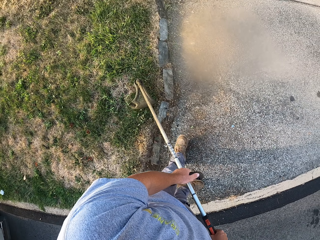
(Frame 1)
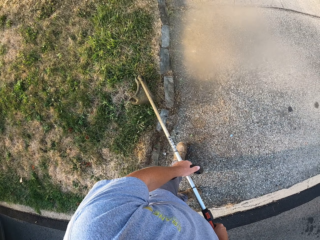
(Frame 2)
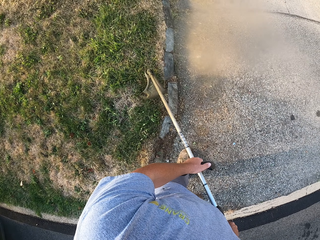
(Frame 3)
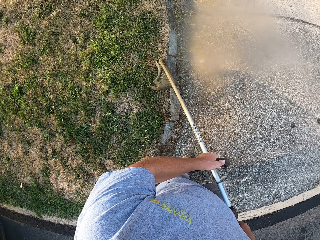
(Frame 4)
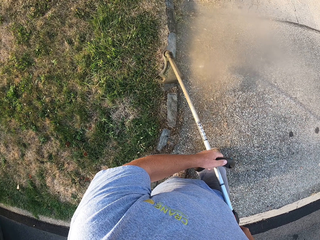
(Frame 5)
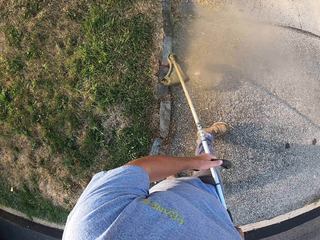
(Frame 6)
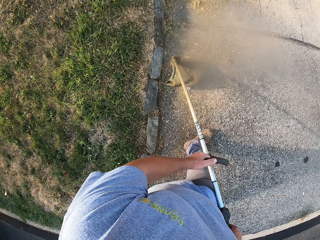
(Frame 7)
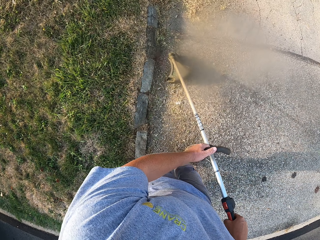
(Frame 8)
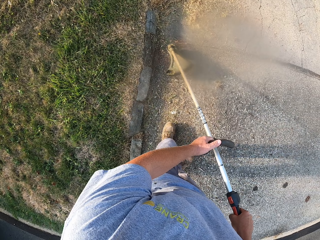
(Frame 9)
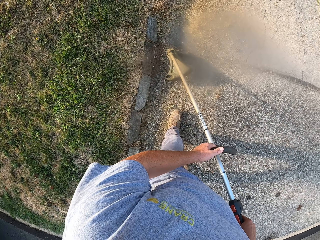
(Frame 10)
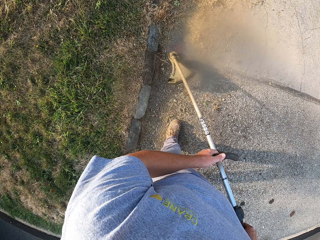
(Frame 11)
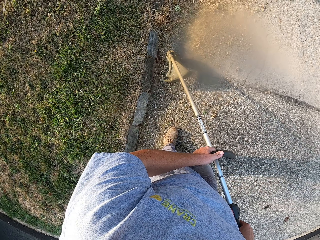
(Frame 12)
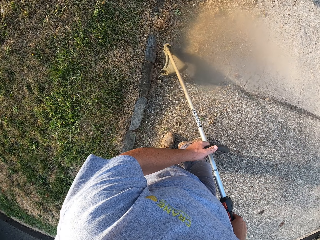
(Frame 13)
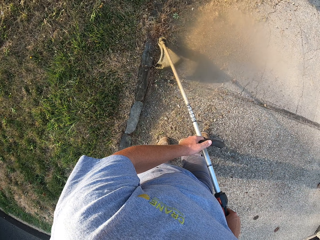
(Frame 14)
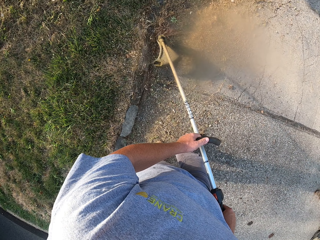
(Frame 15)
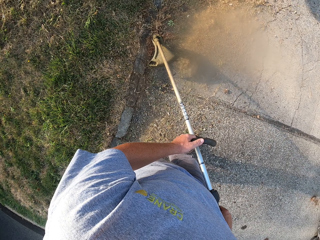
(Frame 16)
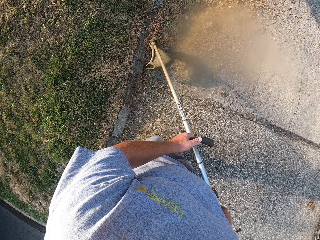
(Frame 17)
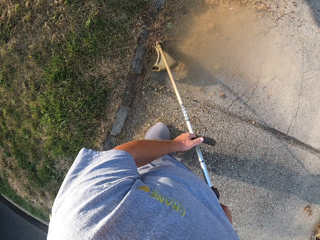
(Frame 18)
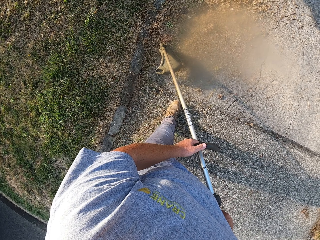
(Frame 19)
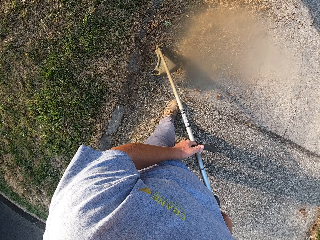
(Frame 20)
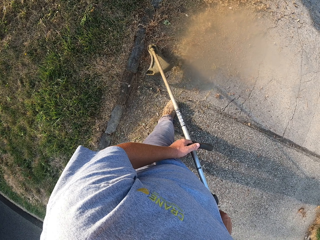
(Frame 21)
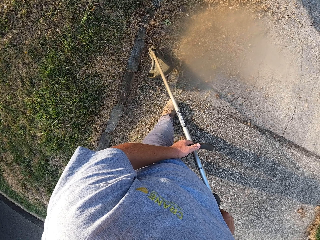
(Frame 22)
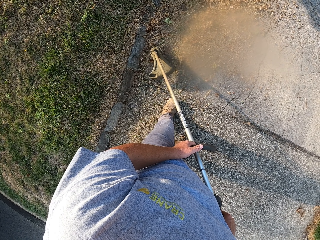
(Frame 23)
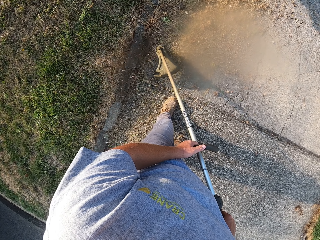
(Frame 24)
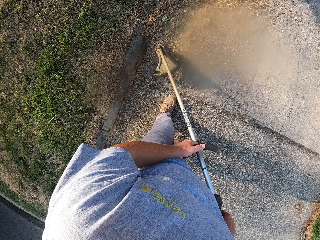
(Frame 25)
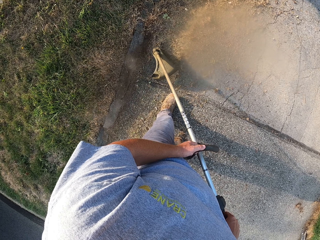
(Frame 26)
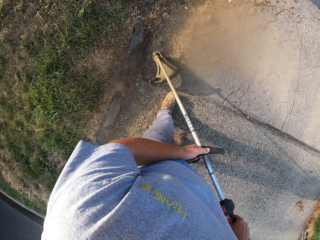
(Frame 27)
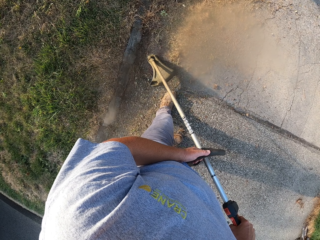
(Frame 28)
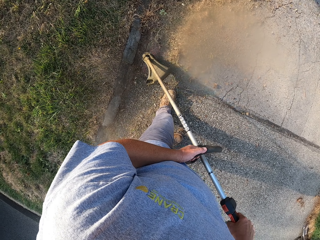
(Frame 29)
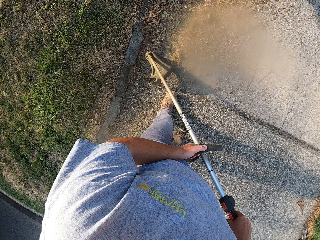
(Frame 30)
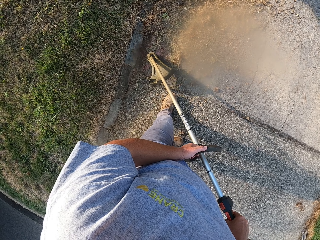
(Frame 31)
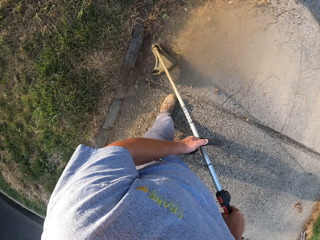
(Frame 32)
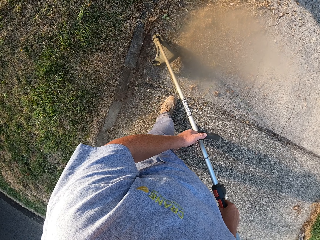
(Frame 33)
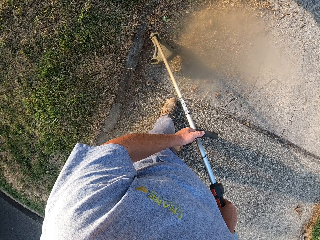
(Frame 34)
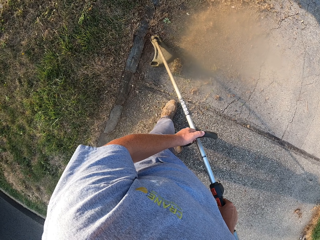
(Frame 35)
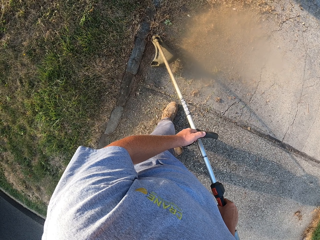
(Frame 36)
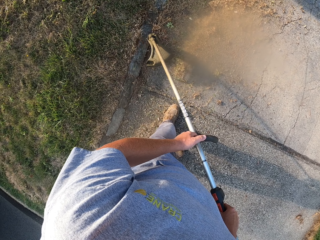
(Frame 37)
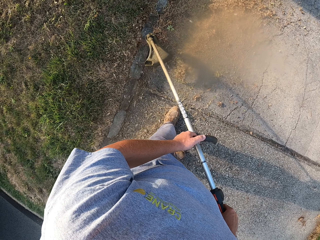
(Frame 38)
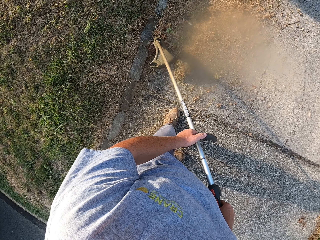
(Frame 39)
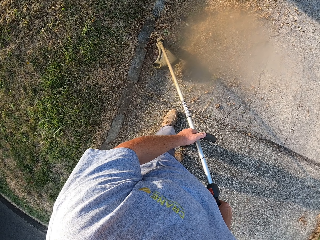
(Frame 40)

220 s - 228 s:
The camera wearer walks on the foot path. They trim the grass with the grass trimmer.

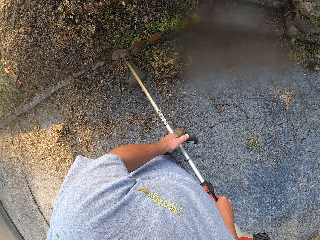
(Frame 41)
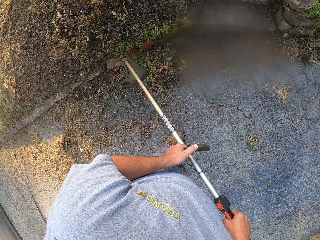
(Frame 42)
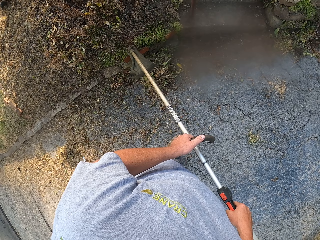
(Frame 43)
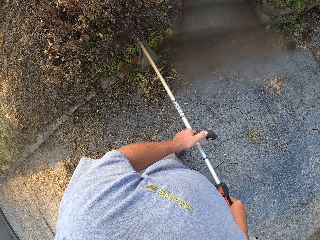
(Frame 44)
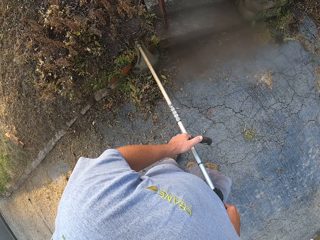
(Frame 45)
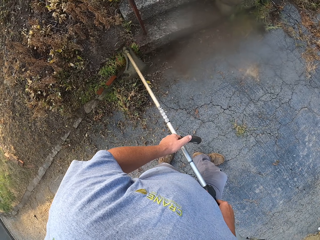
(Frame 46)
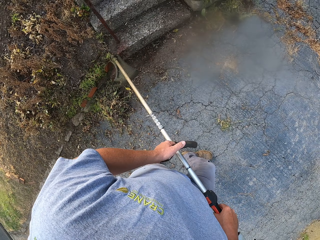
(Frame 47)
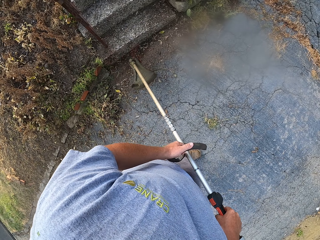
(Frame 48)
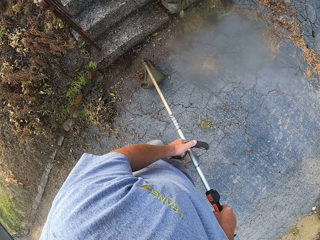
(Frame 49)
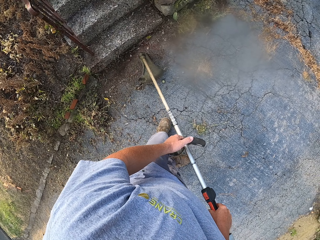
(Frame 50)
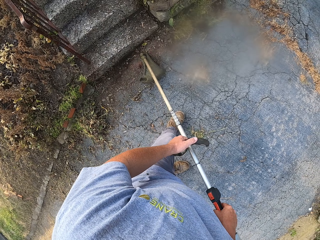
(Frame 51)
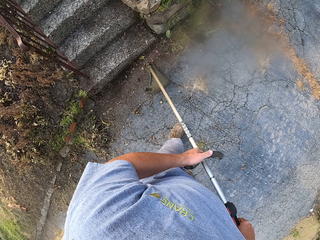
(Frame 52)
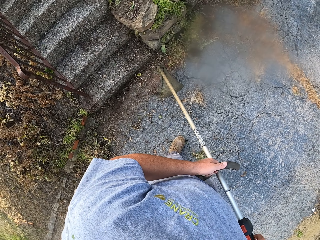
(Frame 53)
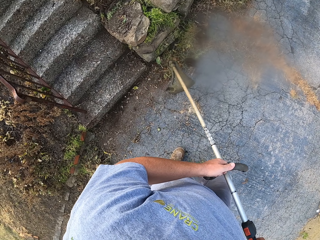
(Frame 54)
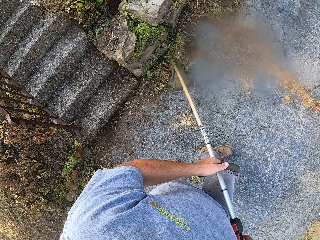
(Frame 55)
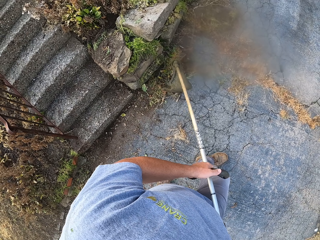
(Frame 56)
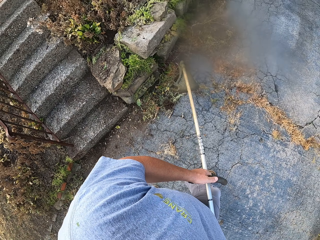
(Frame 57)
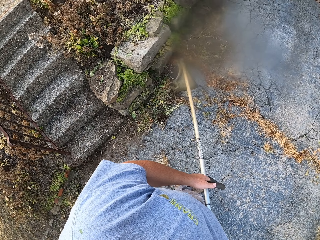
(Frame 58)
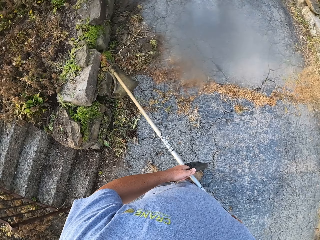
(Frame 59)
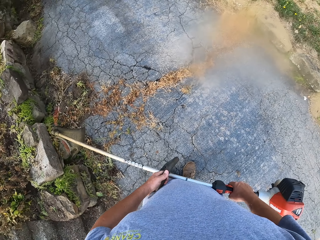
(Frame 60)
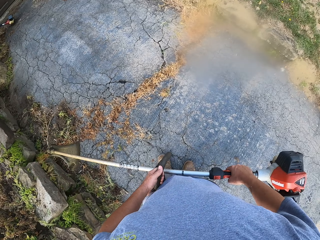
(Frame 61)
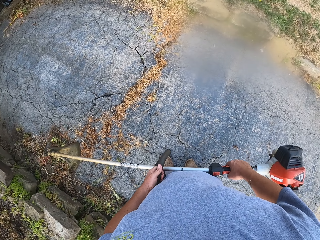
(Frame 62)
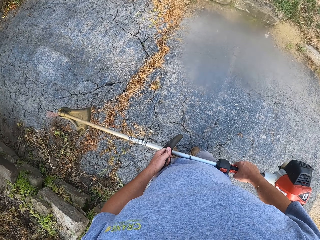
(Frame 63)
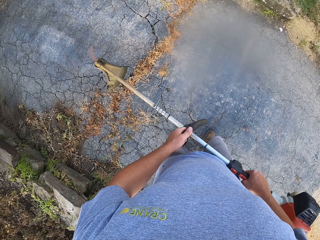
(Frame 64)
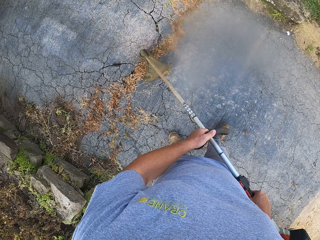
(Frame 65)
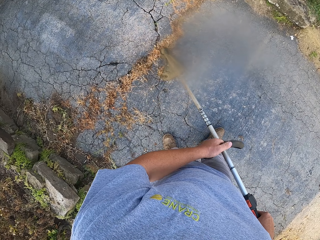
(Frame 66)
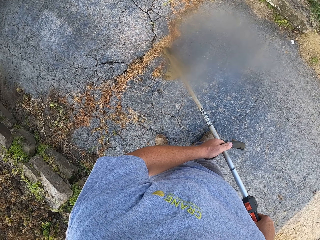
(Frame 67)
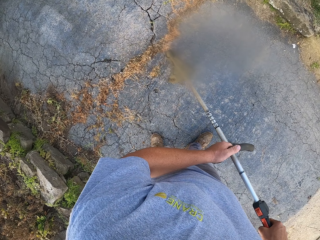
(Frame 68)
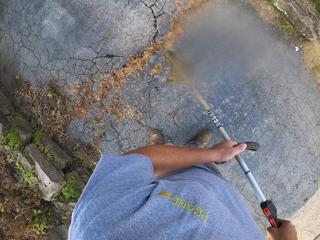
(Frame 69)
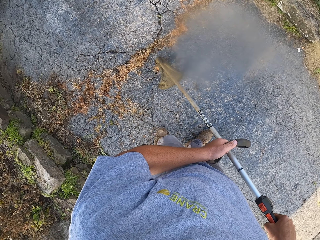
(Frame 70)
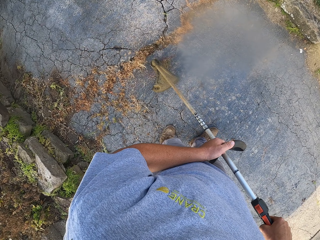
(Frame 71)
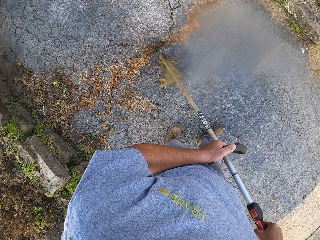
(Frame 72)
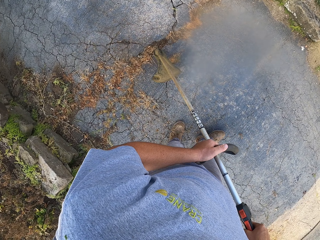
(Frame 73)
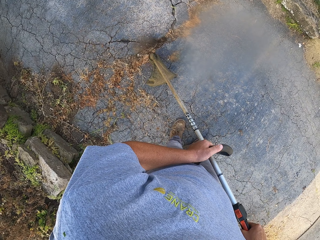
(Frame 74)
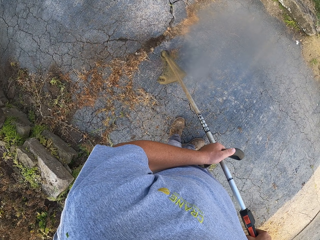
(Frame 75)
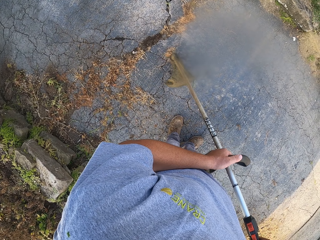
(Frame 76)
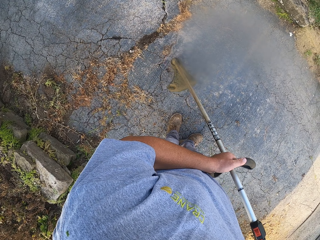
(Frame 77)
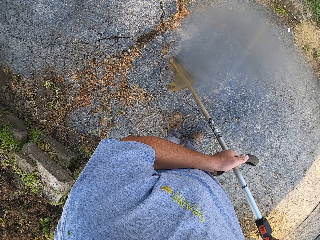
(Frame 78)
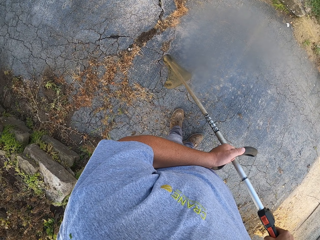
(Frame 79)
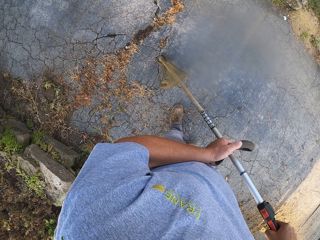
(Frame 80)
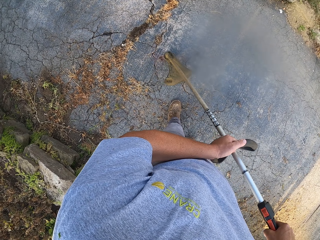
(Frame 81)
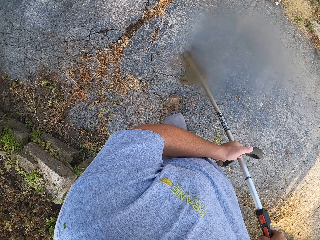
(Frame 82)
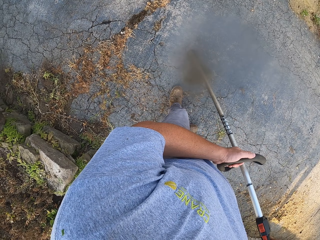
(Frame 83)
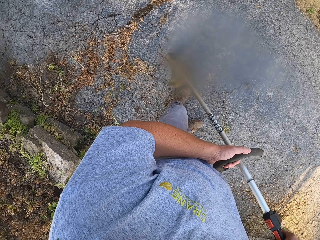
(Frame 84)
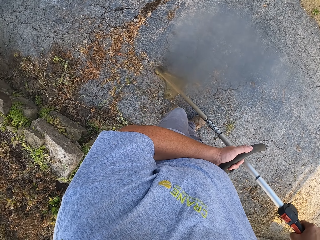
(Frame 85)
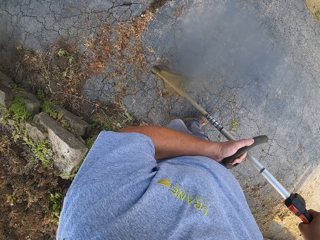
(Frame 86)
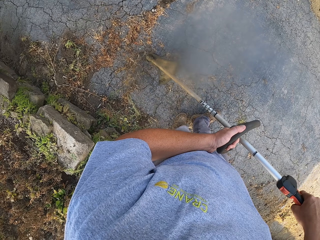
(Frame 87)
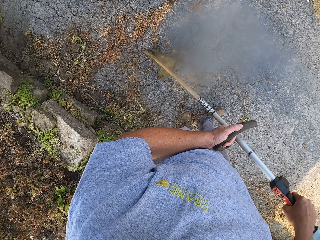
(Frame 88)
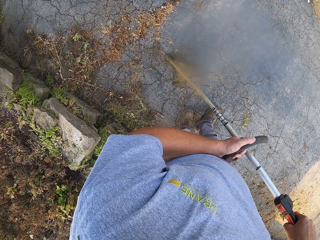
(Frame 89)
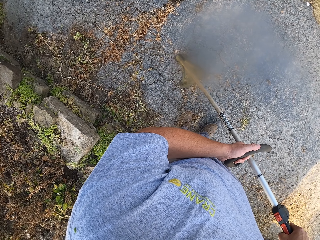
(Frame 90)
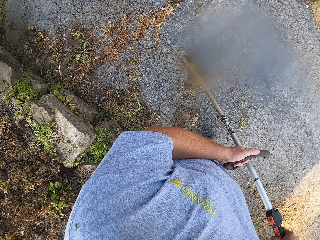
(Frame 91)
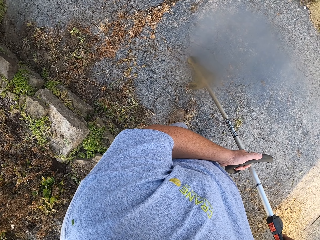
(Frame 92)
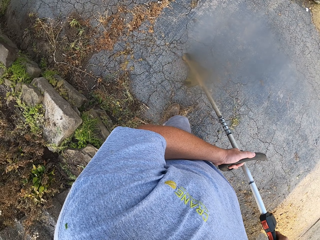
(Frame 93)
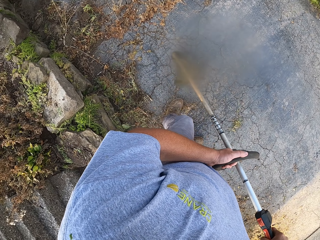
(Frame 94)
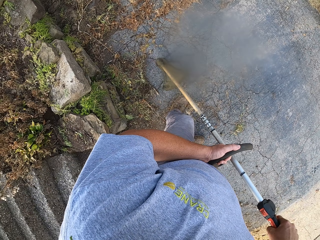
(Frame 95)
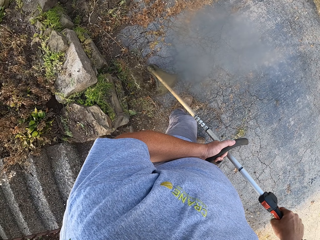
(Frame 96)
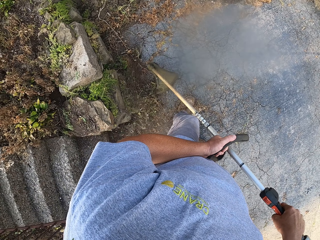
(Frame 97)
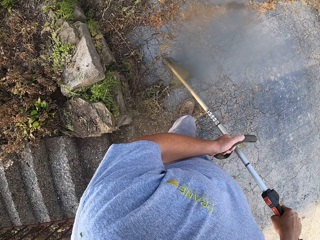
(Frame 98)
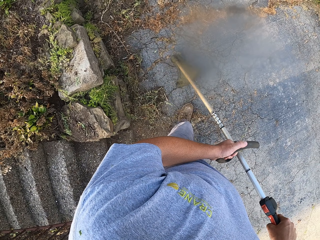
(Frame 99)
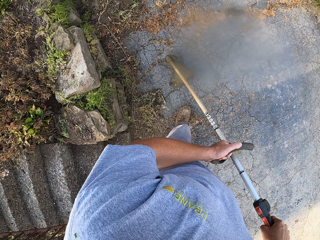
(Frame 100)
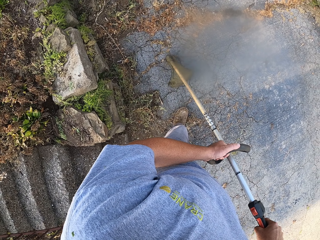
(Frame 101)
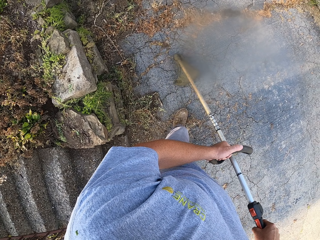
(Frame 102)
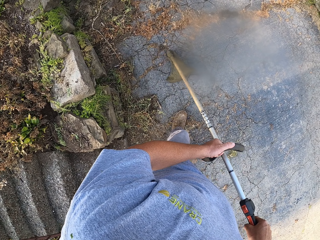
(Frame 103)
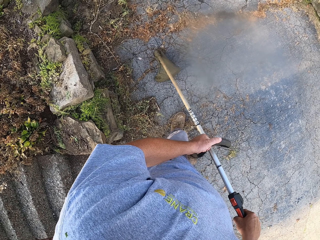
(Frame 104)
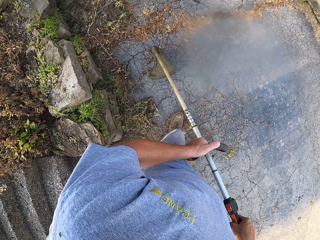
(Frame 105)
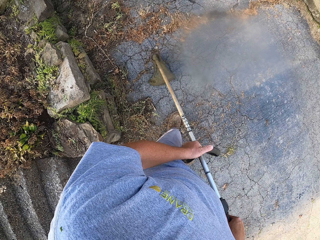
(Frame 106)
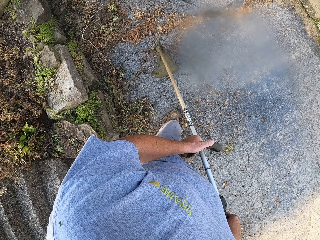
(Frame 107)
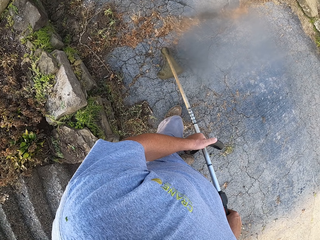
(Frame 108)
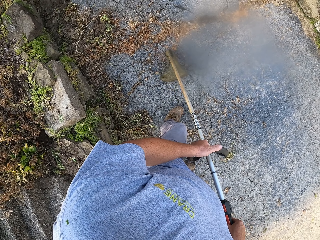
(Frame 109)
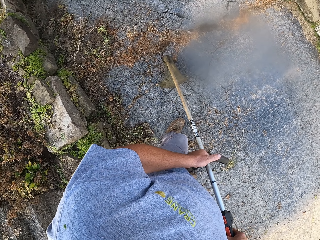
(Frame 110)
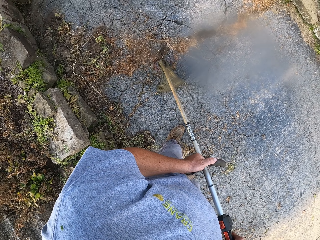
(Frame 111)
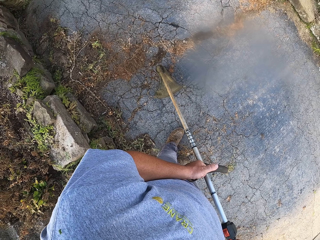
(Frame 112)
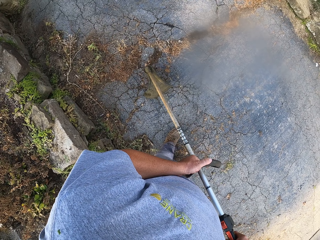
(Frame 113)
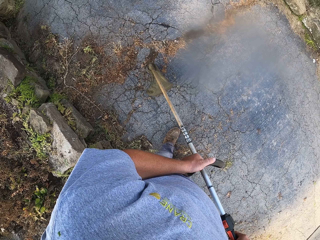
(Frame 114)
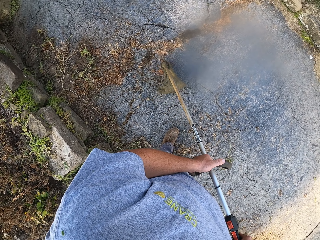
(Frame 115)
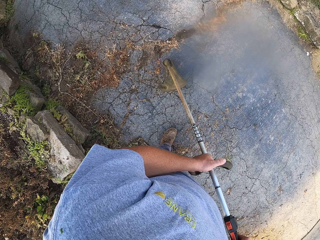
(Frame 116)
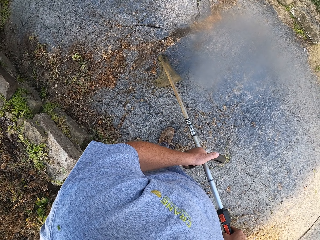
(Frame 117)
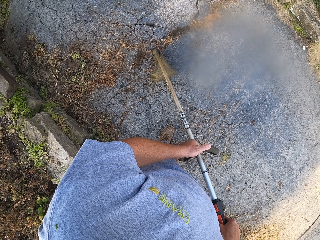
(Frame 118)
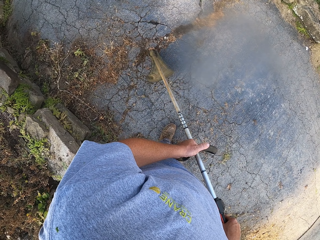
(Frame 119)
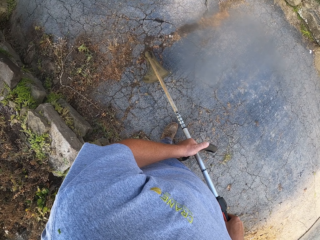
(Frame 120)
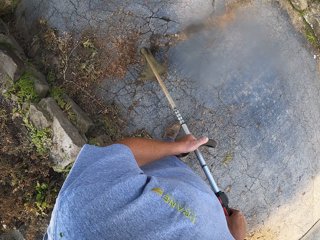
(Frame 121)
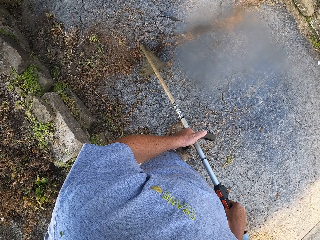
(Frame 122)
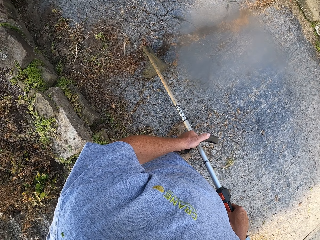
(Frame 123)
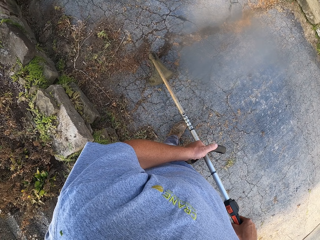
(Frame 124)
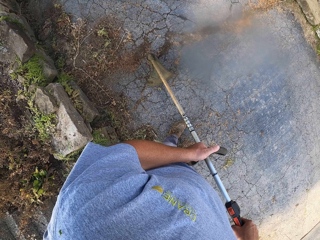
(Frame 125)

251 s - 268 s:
The camera wearer walks on the foot path. They trim the grass with the grass trimmer.
